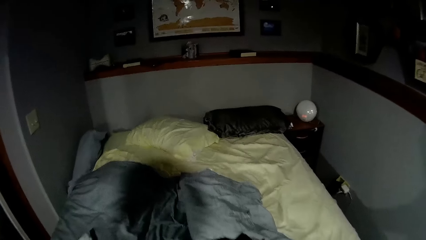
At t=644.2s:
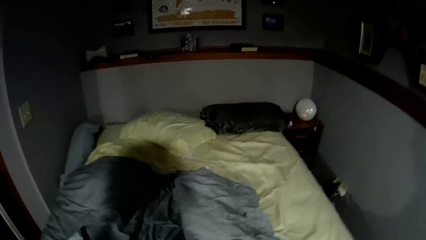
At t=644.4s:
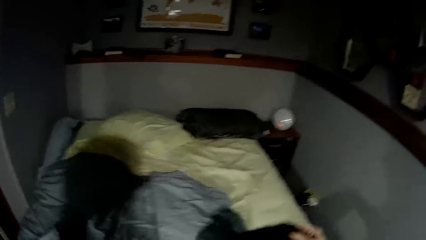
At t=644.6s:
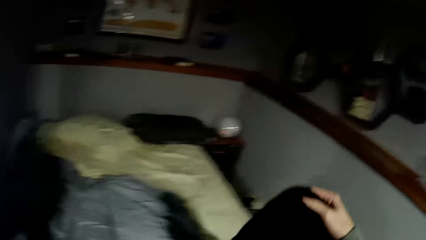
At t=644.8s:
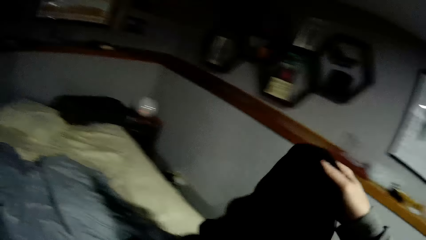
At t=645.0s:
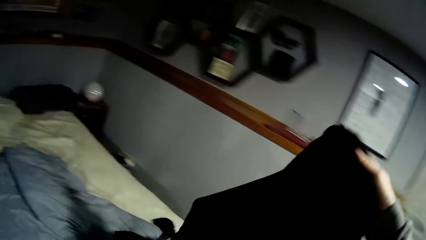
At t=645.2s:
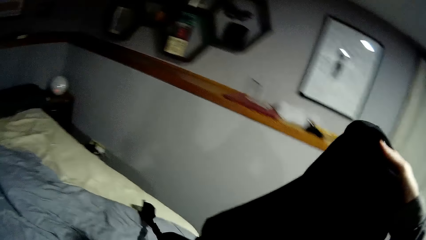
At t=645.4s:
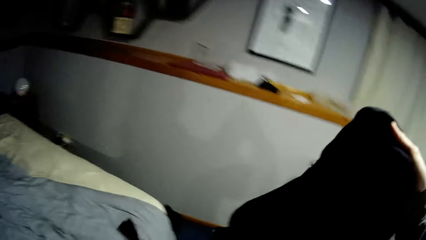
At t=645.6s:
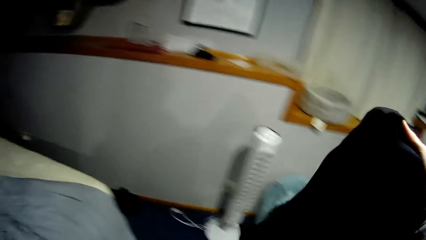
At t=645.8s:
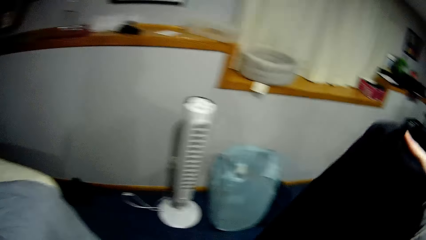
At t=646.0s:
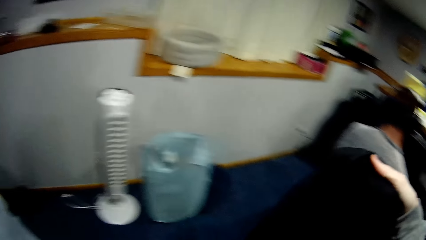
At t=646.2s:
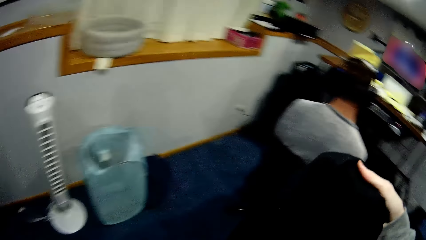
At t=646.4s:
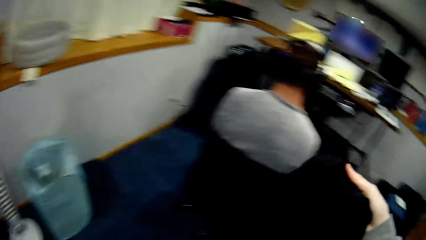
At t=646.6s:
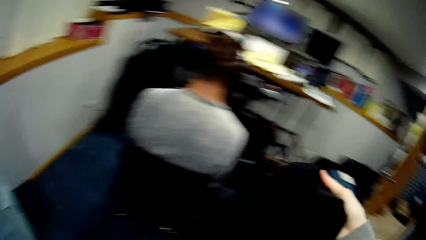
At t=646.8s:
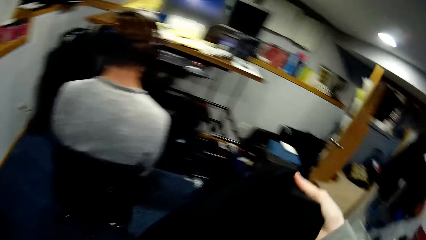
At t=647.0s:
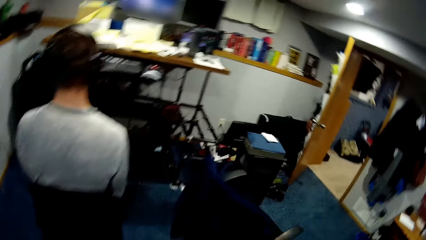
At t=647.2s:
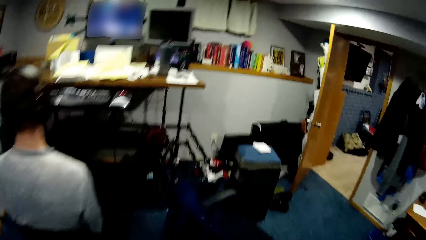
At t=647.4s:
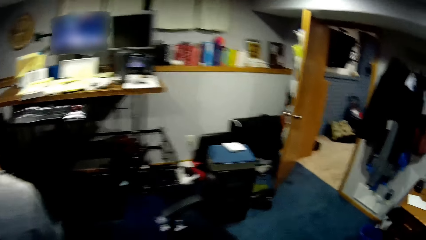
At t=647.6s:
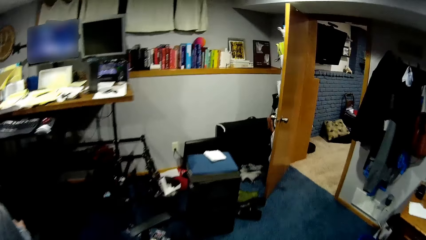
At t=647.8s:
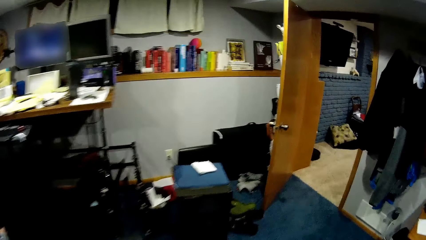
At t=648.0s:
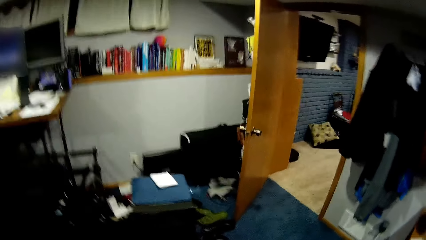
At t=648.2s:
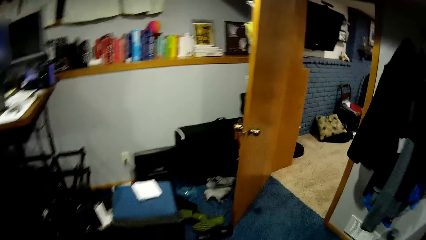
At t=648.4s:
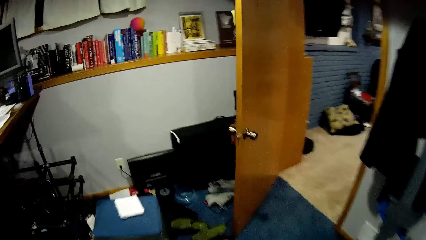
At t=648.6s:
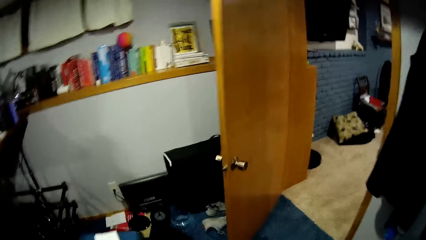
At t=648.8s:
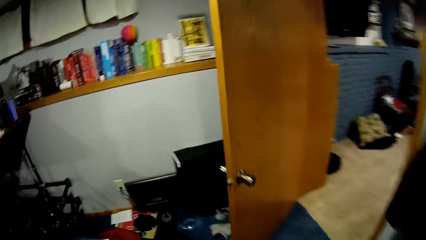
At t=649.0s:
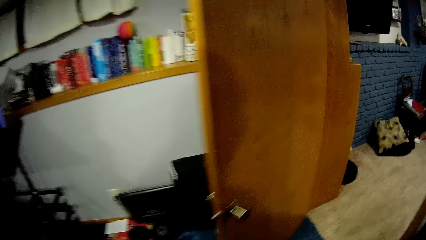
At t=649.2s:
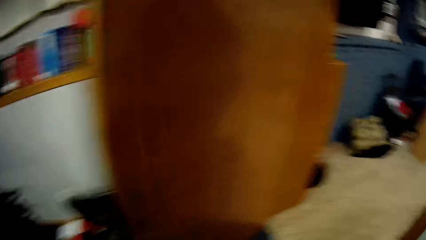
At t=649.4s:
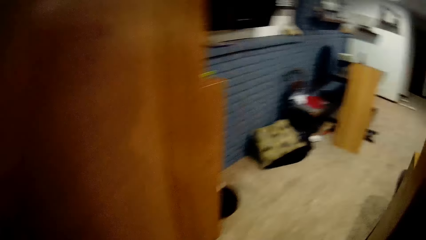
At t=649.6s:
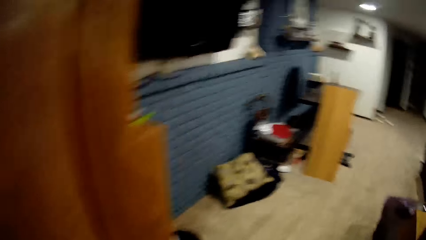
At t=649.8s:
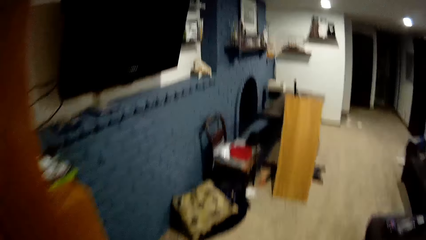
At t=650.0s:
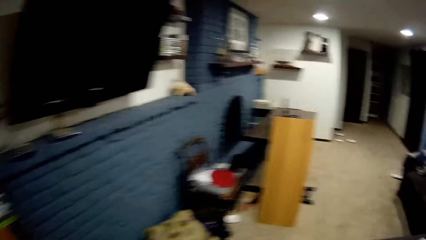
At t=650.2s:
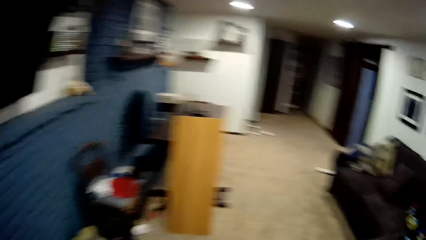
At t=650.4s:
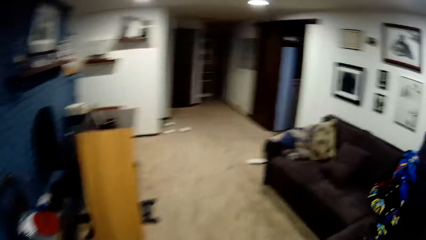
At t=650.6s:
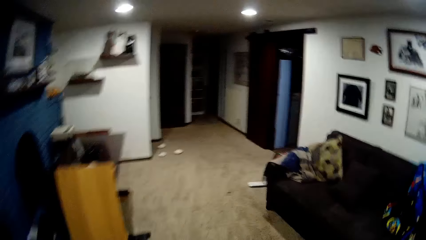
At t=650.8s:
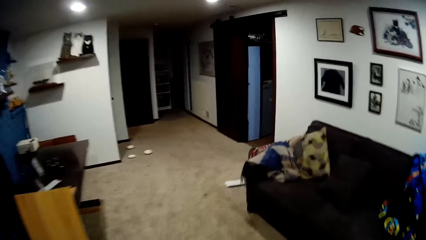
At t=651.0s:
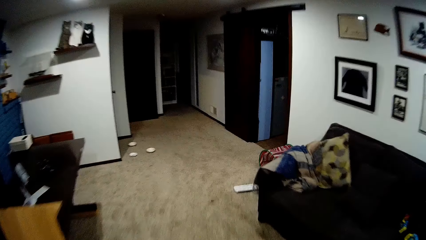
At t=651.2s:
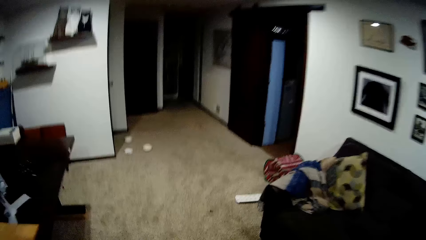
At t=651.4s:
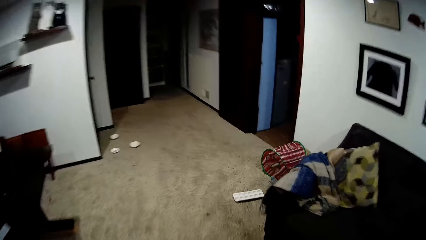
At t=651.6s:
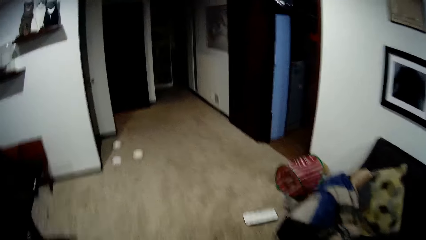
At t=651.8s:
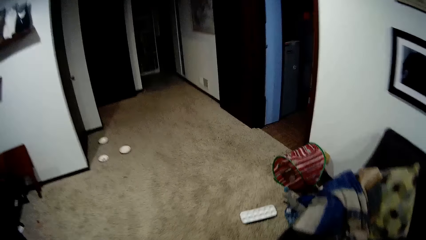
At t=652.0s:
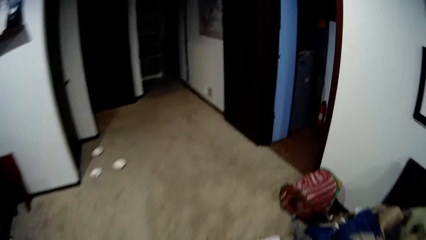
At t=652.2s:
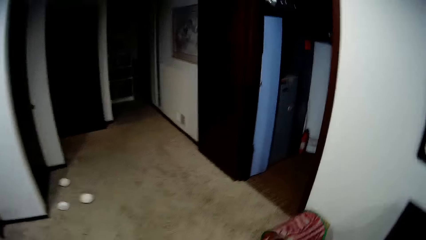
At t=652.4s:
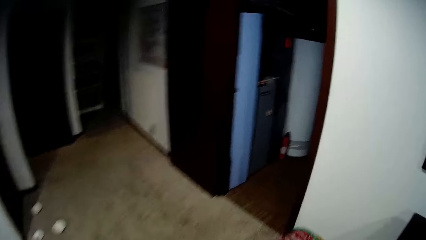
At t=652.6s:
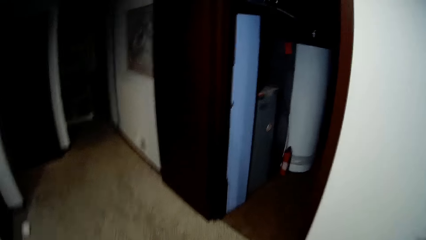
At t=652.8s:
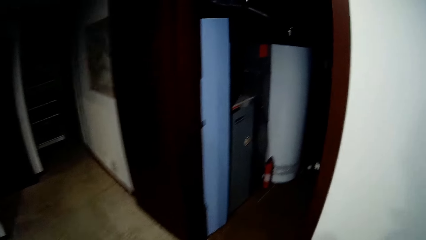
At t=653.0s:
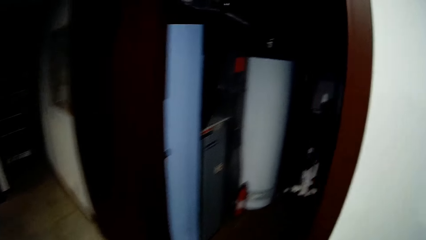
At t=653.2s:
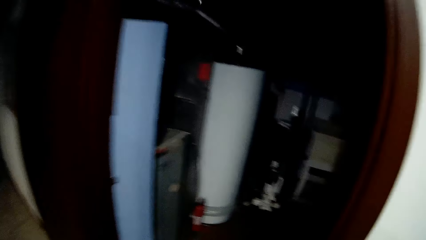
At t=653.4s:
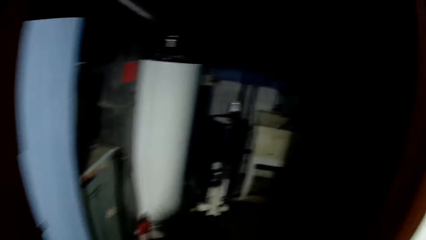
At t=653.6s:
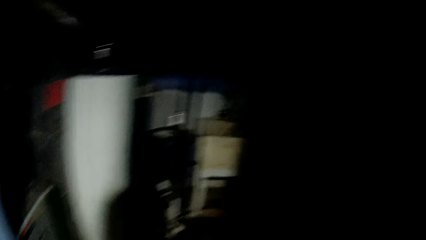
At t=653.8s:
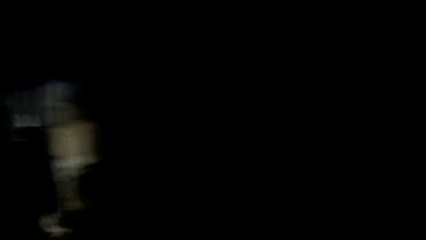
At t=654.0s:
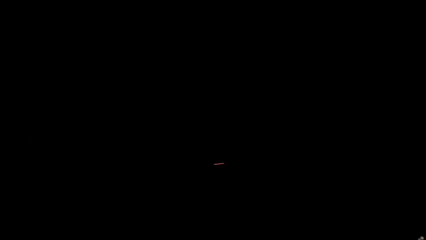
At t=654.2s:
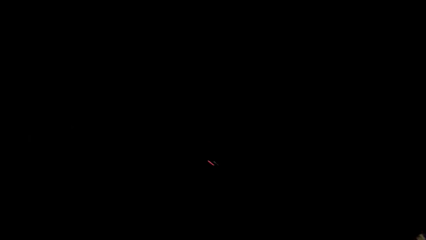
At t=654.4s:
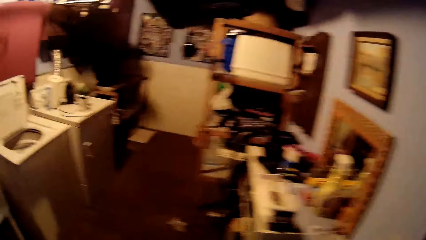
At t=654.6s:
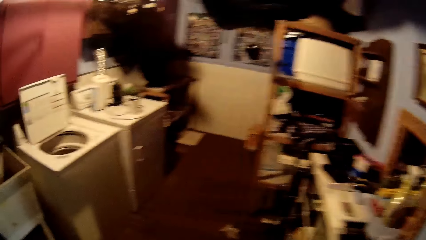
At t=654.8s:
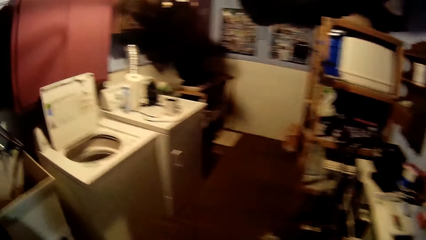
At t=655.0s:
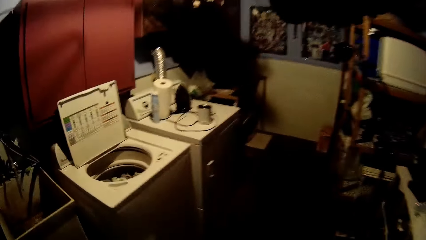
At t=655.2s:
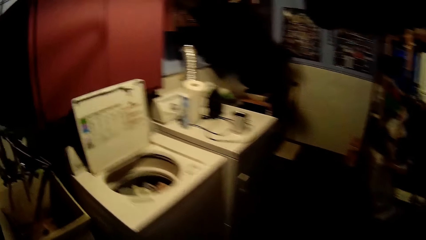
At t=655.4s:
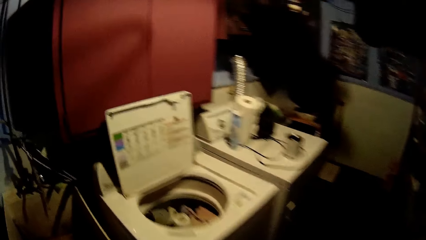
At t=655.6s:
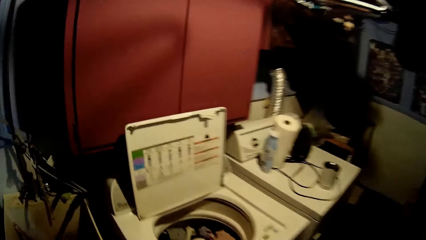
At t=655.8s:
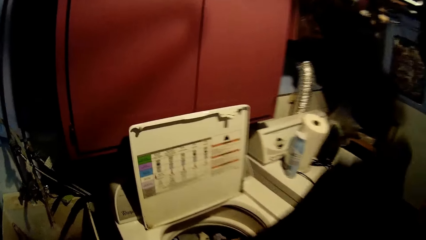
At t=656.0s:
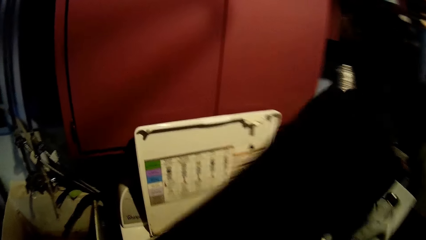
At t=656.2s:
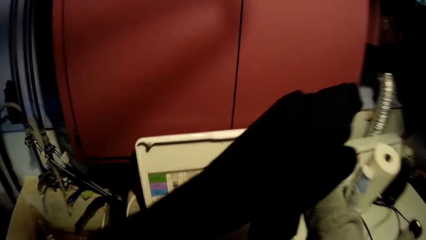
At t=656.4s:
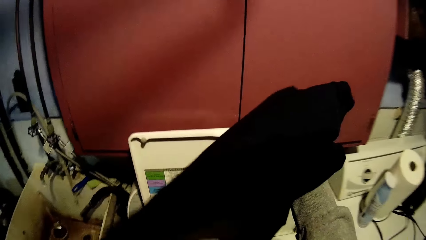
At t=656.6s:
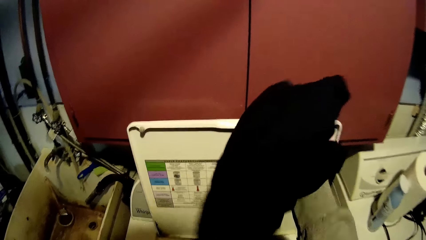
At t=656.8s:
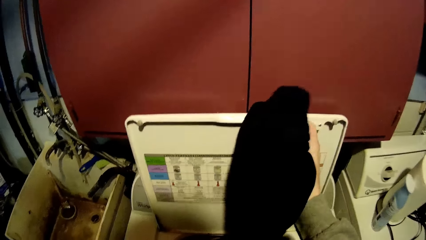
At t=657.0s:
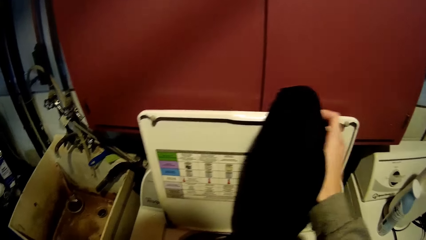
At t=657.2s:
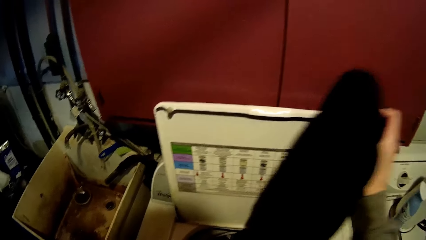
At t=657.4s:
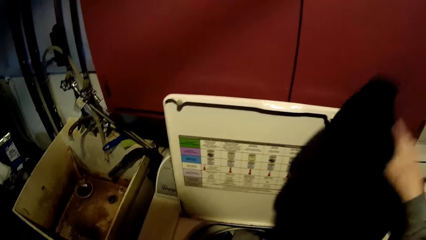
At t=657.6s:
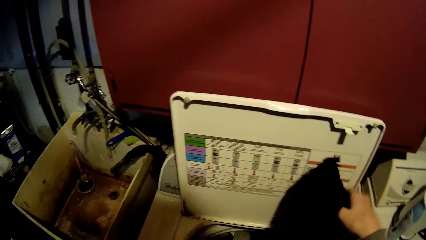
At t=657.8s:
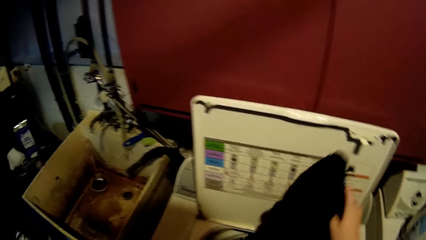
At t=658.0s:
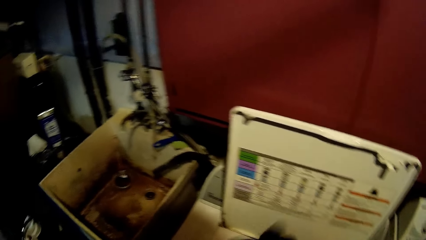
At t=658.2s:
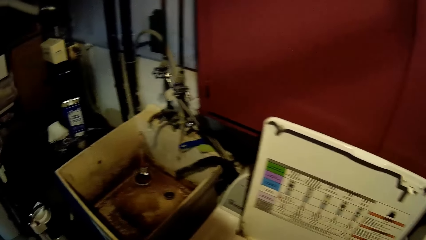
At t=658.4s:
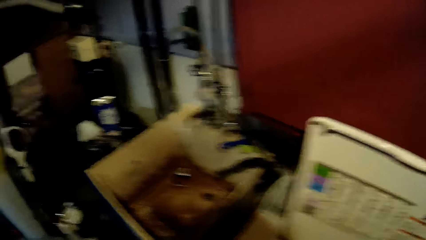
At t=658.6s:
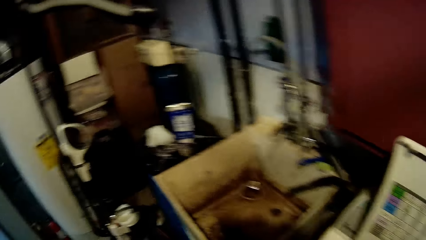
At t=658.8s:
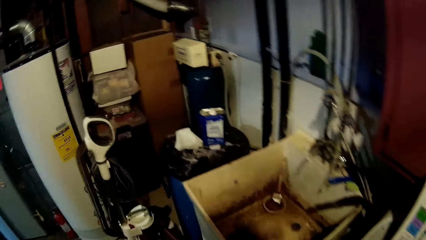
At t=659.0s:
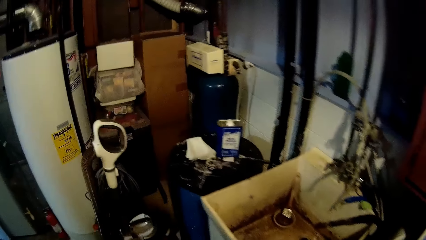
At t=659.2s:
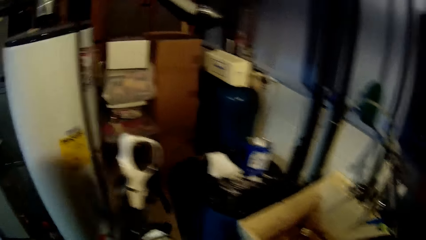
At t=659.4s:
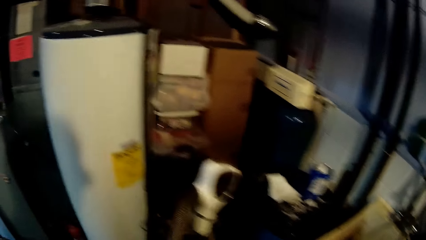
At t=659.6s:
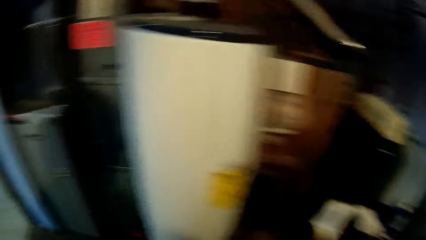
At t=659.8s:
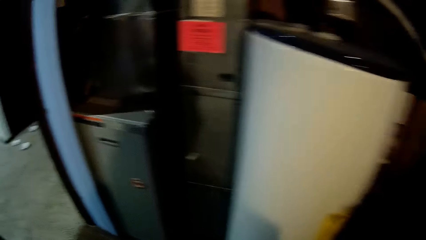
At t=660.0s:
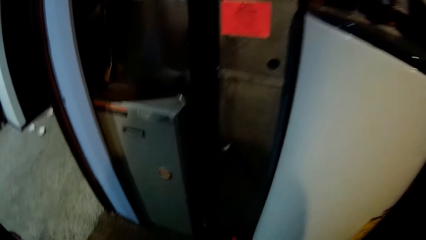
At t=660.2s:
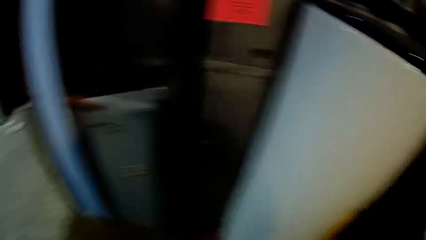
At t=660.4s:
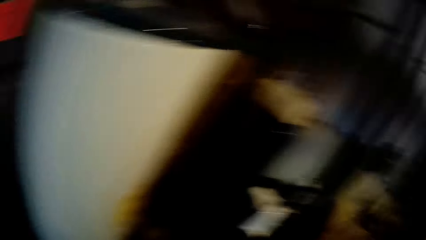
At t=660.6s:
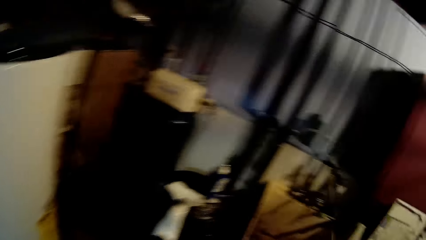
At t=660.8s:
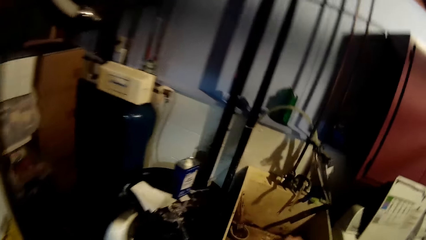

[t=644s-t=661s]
The camera wearer picks up a cloth from the bed. They walk out of the room. They walk into the room. They put the clothes in the washing machine.
